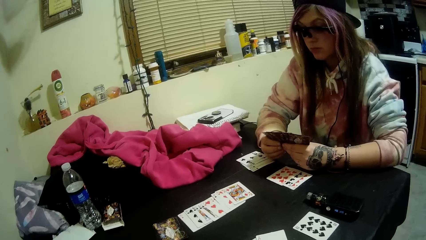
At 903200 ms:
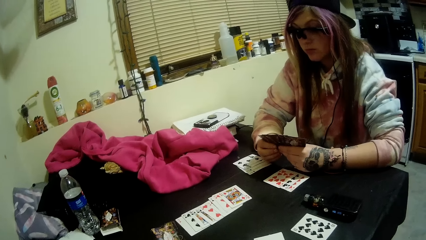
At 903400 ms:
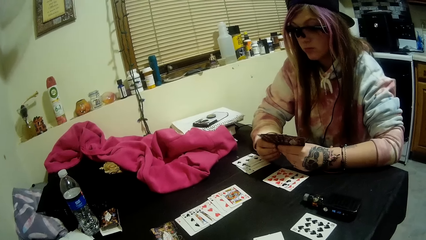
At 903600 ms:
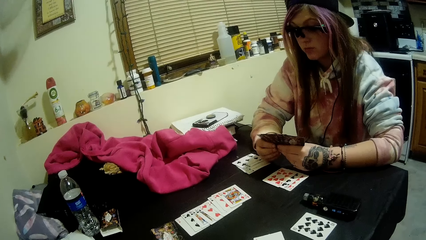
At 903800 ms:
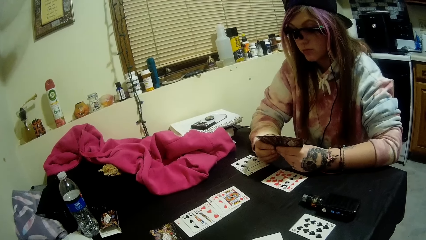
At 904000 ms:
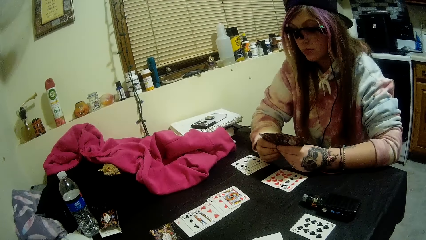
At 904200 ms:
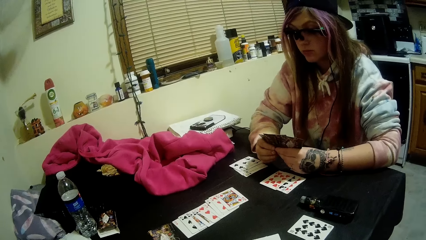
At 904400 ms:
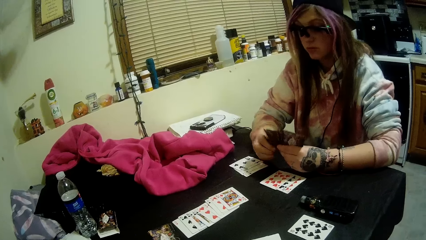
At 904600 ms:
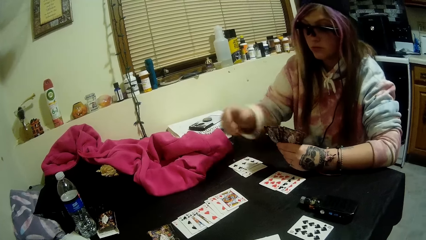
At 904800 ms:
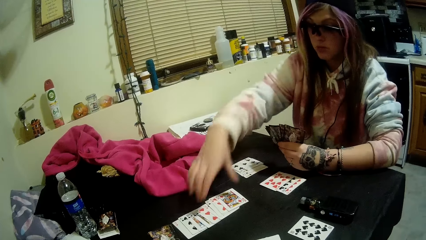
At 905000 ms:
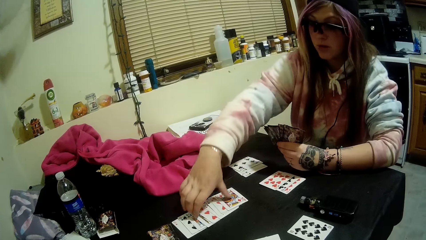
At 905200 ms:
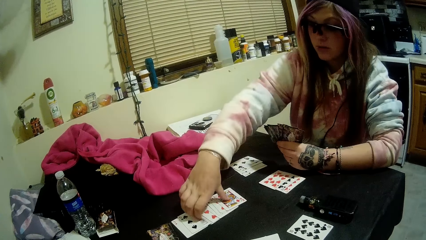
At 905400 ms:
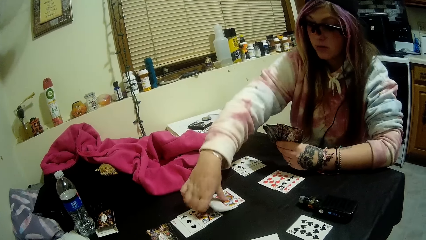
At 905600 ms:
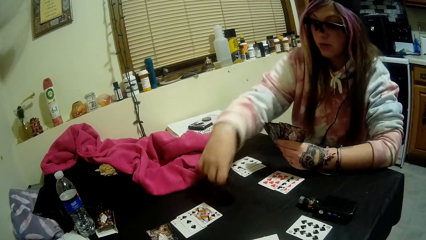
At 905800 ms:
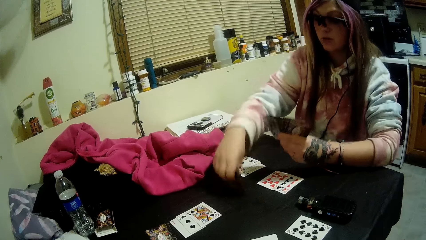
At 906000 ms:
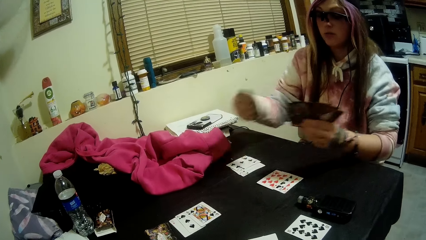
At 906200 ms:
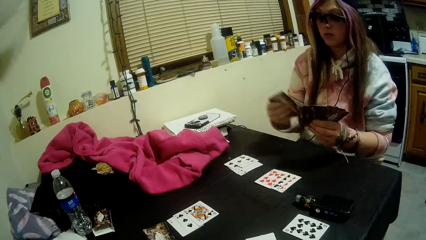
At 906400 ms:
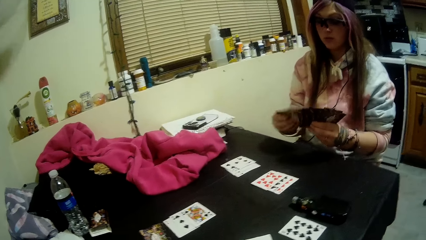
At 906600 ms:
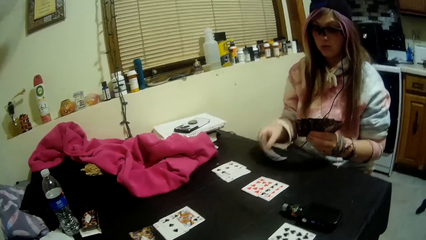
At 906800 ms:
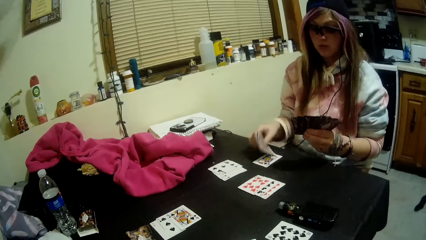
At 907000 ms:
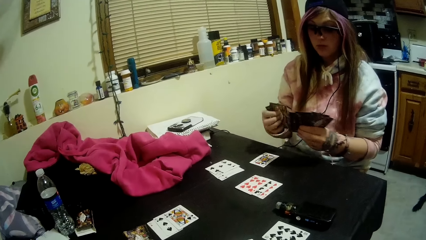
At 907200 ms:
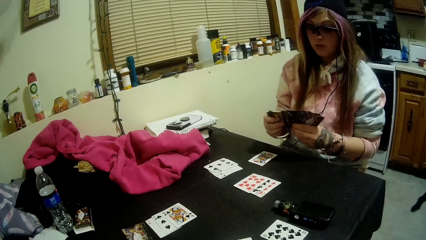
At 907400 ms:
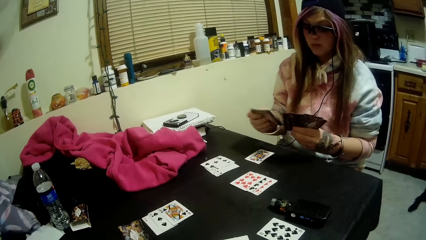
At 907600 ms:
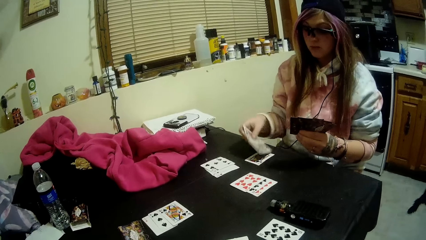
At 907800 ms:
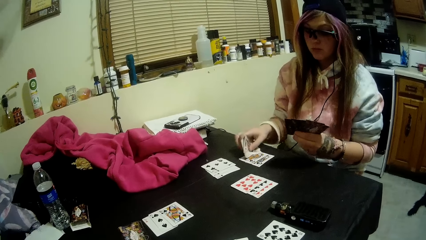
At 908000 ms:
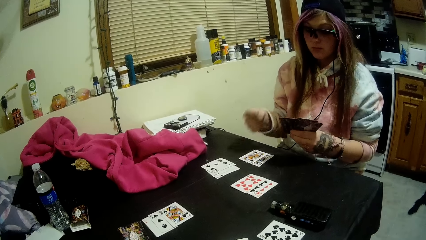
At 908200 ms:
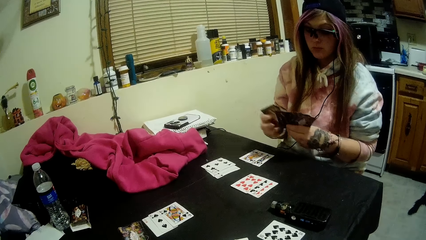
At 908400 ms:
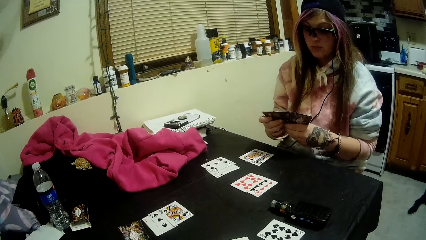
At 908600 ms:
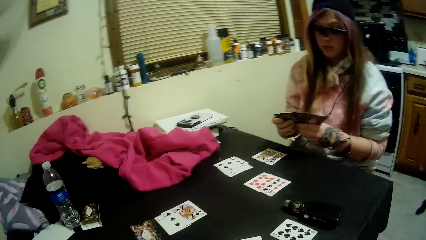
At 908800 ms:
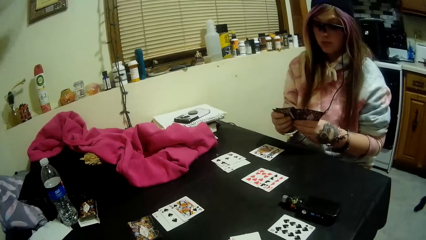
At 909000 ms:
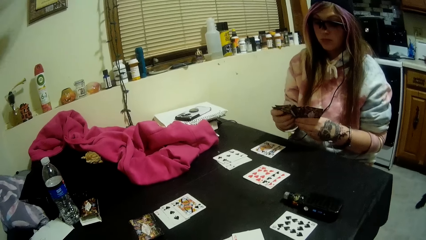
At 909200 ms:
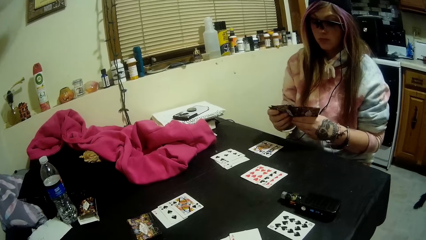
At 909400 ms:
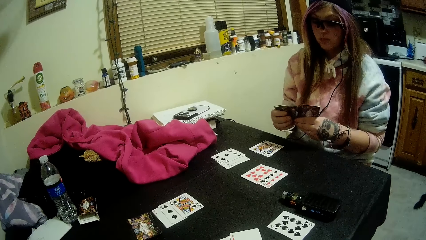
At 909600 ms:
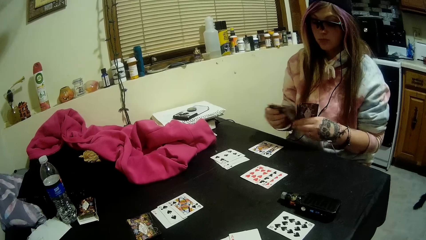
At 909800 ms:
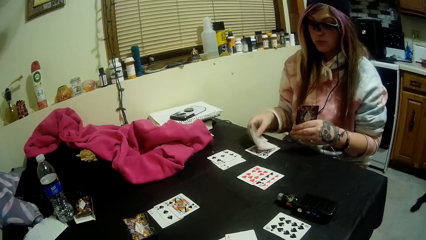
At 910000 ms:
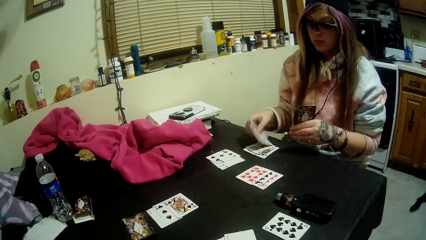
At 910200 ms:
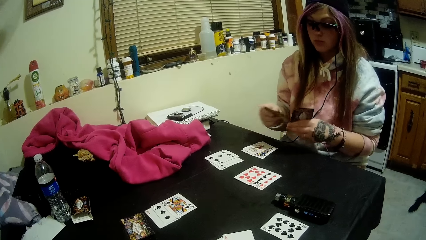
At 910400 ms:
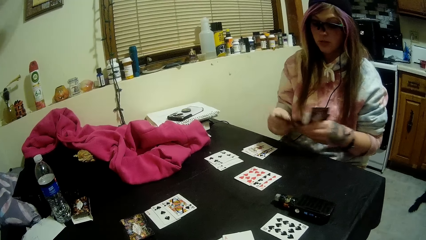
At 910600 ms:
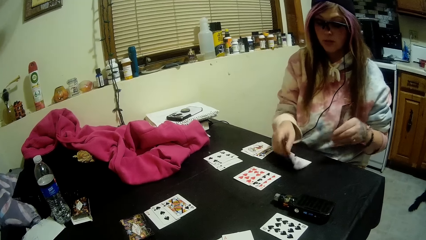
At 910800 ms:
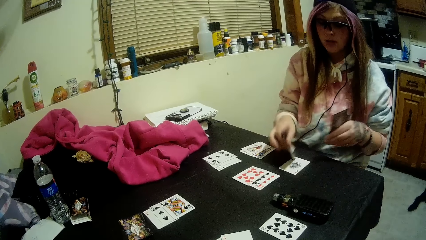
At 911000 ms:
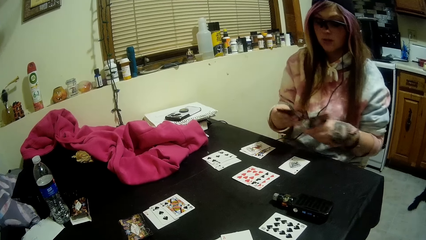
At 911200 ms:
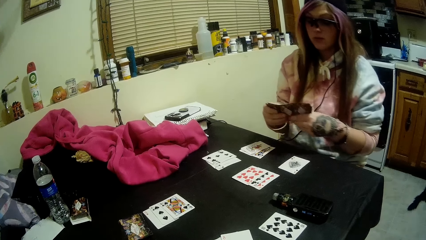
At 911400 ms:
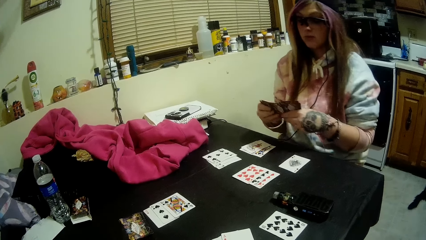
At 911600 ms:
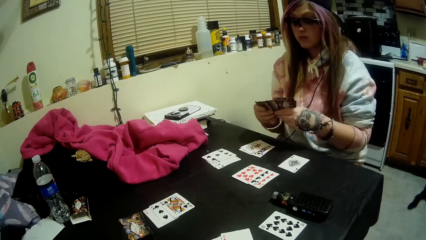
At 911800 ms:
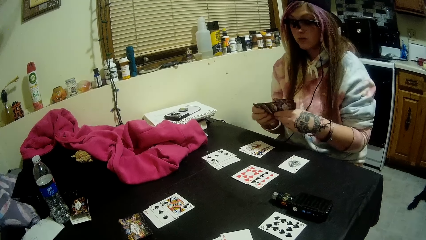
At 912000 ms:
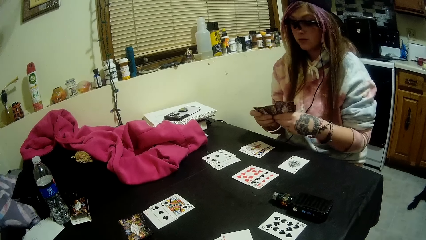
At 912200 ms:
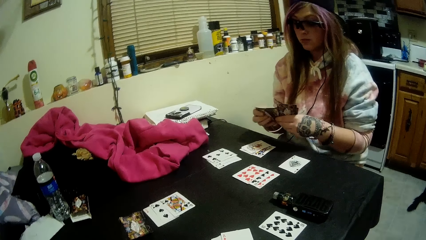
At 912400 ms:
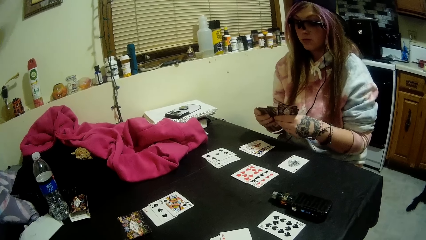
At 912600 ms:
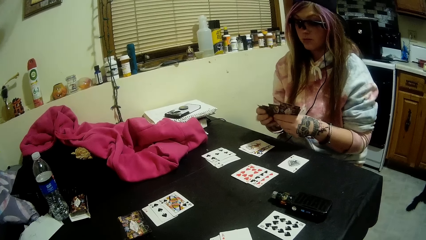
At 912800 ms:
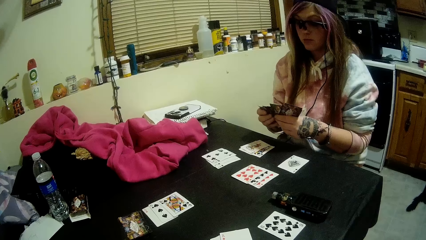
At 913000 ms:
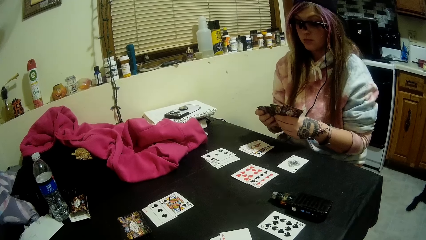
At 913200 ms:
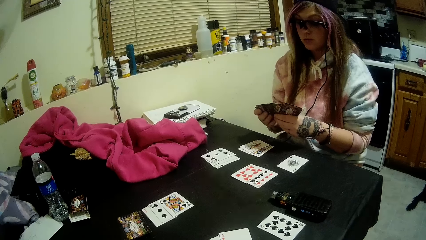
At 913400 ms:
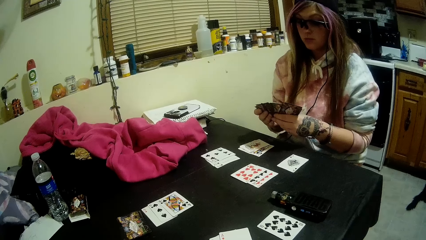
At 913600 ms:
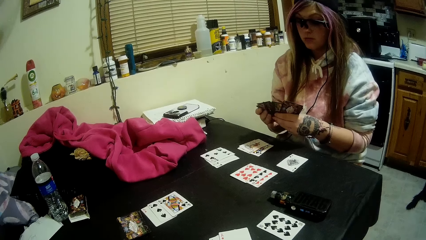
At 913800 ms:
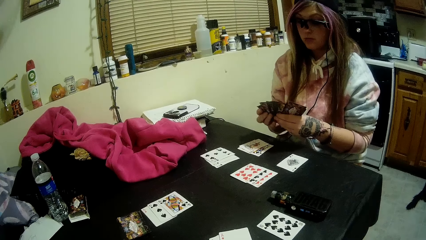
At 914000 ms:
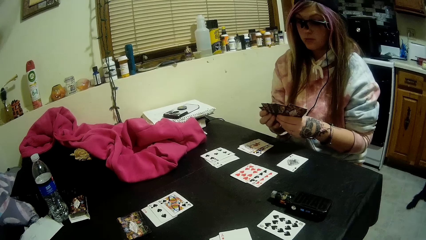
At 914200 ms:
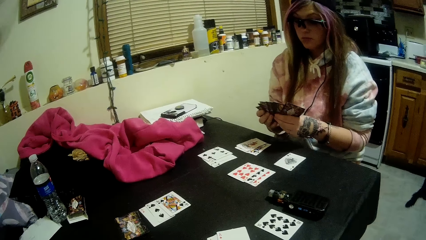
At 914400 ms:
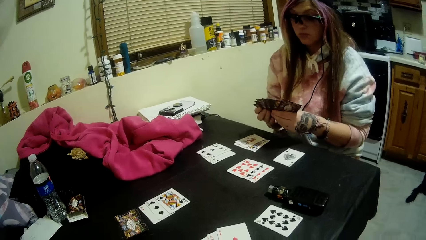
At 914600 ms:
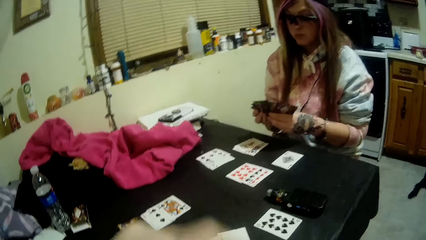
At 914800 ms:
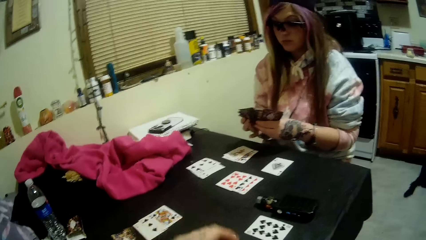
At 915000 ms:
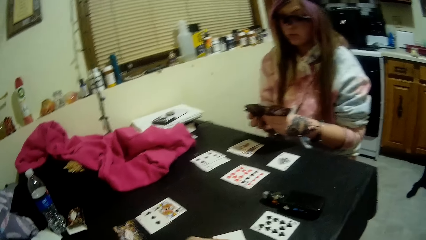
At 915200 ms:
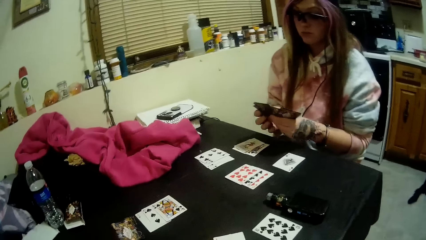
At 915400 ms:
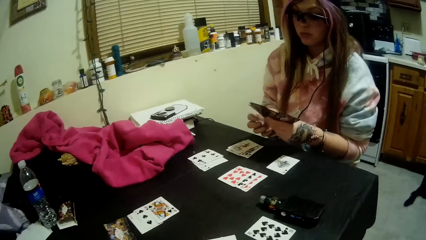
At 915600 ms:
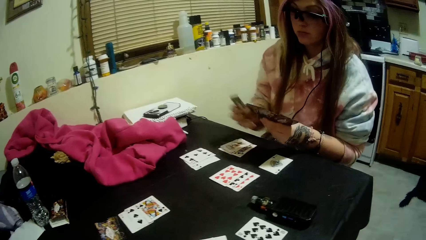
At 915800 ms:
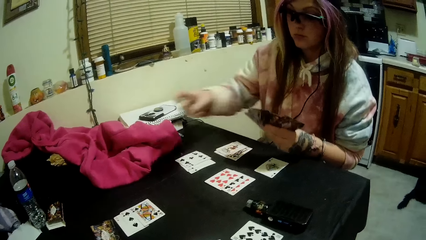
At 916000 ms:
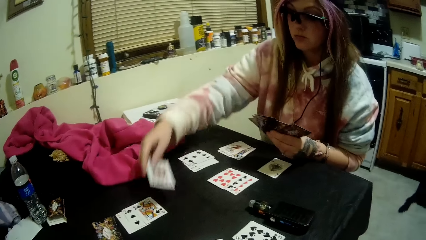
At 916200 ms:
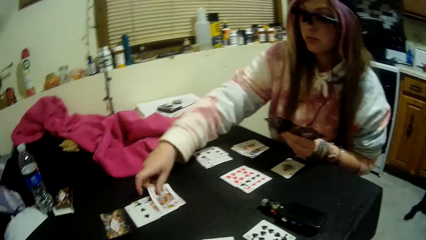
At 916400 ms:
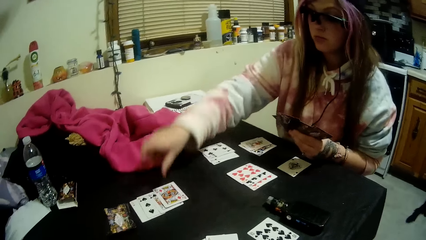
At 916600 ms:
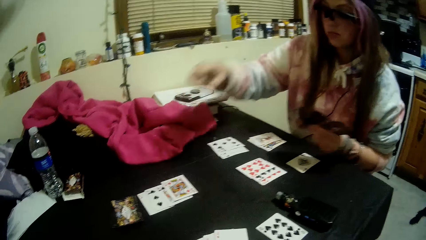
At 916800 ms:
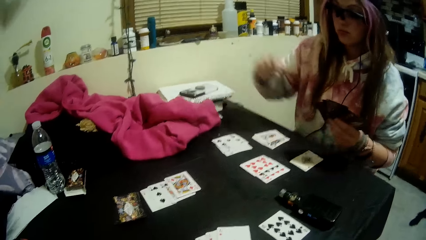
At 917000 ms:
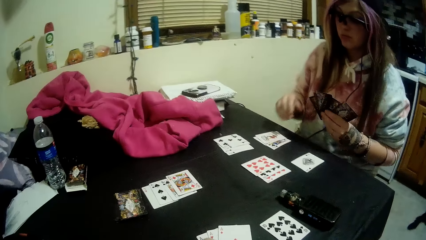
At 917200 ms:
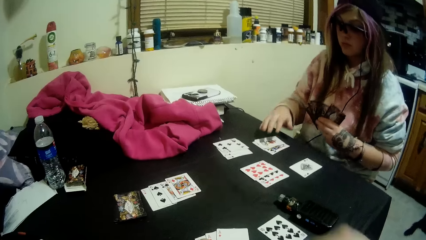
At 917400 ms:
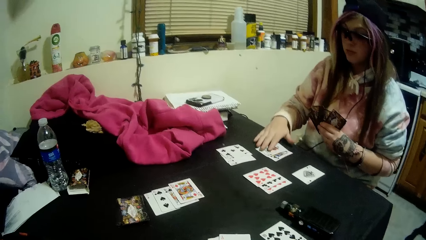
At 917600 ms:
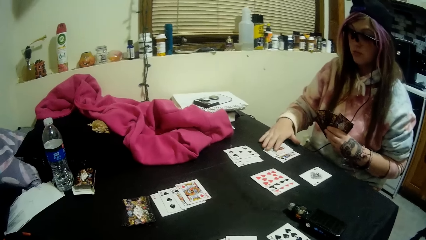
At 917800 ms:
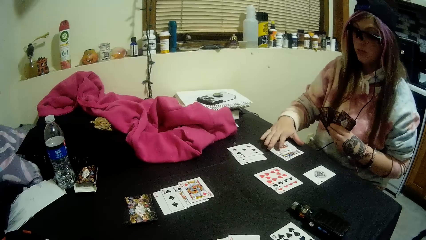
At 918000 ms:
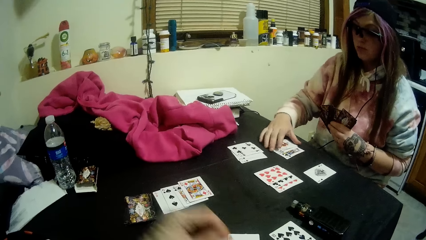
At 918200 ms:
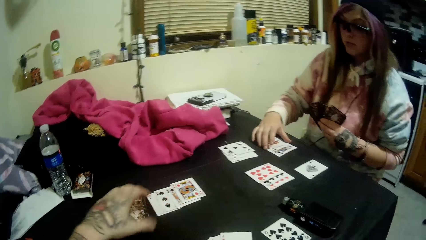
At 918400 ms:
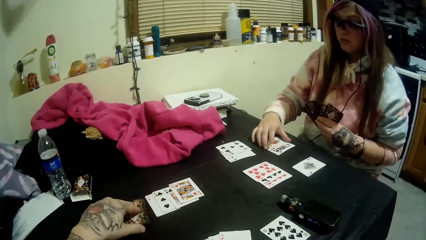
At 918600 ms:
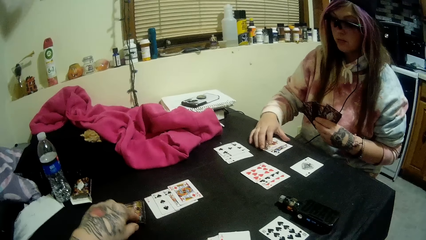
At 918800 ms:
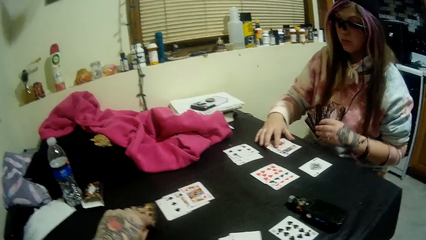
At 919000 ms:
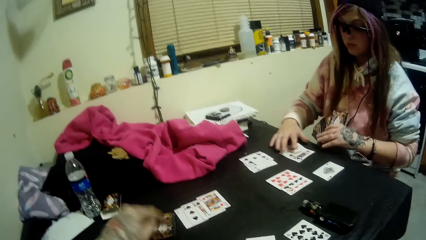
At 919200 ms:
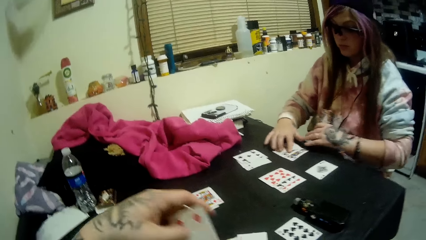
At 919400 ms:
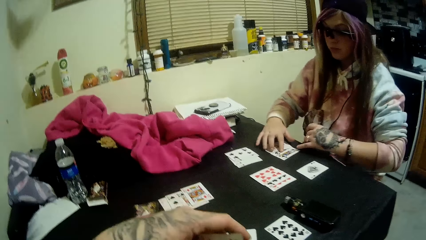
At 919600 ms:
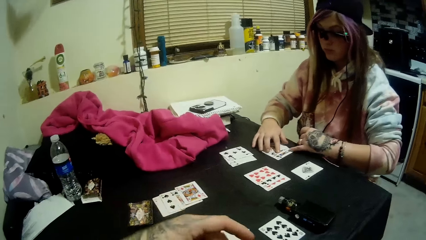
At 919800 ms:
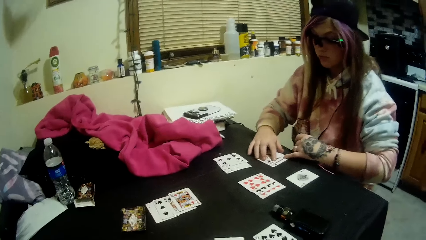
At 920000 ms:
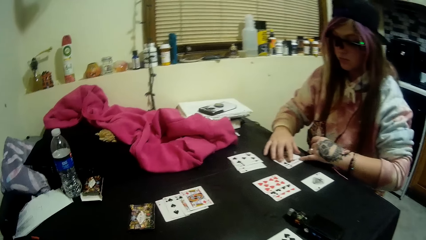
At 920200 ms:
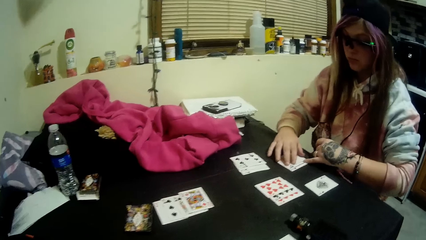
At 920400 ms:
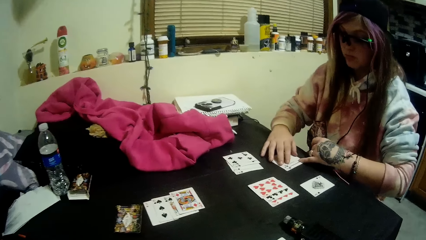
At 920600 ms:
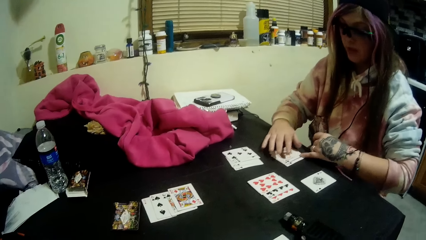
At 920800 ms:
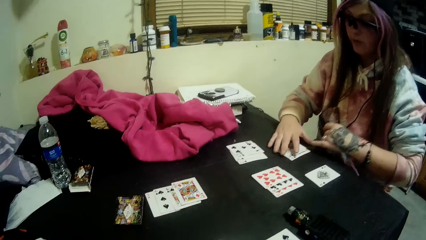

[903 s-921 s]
The lady picks some cards on the table beside the stack with her right hand. The lady hits the cards on the table. The lady drops one of the cards in her right hand onto the table. The lady picks another card from her left hand with her right hand. The lady drops the card onto the table. The lady counts the cards. The lady picks another card from her left hand with her right hand. The lady drops the card onto the table. The lady drops another card on the table with her right hand. The lady arranges the cards. The lady holds the cards with both hands. The lady drops another card onto the table beside the stack with her right hand. The lady holds the remaining cards in her left hand. The lady adjusts the cards on the table with both hands. The camera wearer picks the card. The lady looks at the cards.
